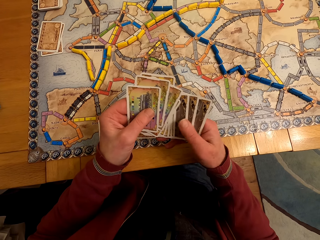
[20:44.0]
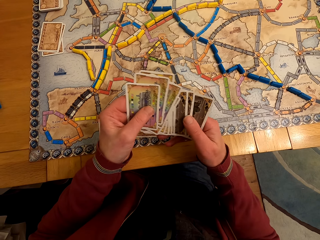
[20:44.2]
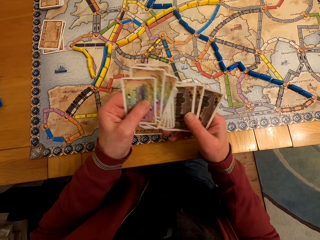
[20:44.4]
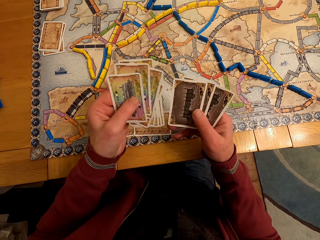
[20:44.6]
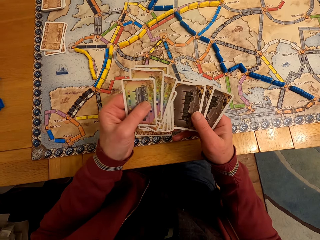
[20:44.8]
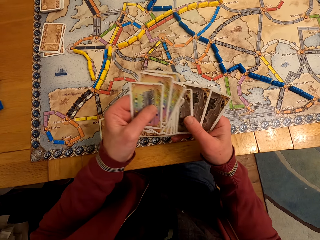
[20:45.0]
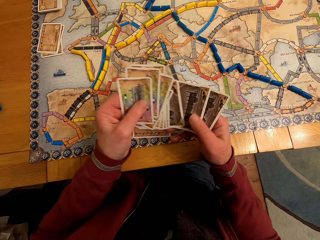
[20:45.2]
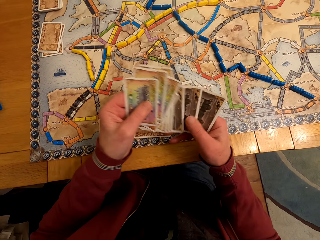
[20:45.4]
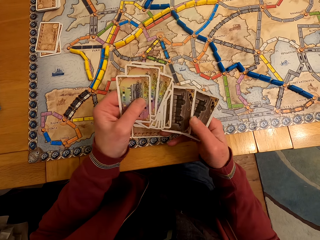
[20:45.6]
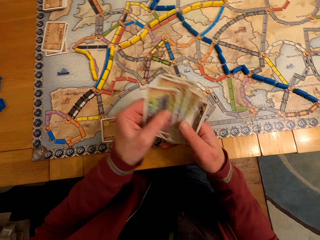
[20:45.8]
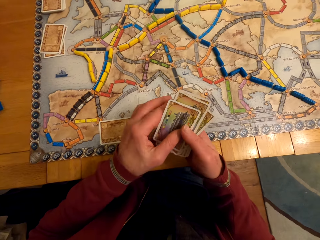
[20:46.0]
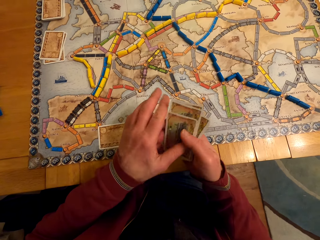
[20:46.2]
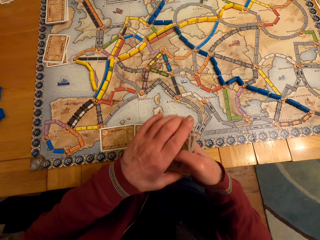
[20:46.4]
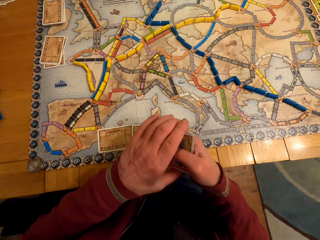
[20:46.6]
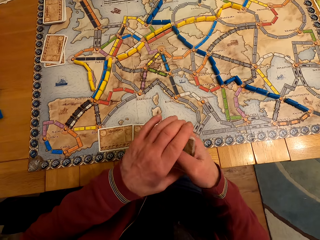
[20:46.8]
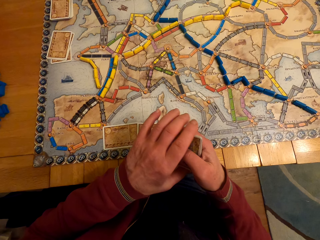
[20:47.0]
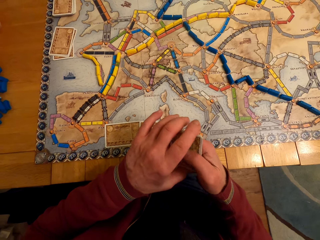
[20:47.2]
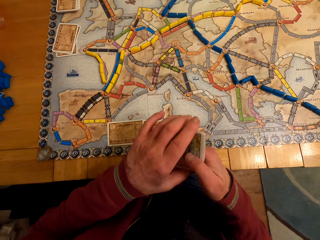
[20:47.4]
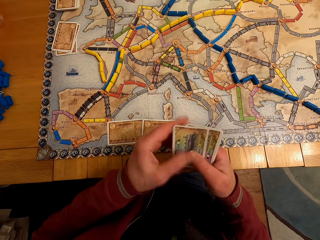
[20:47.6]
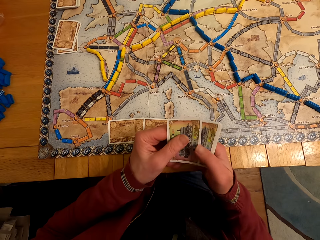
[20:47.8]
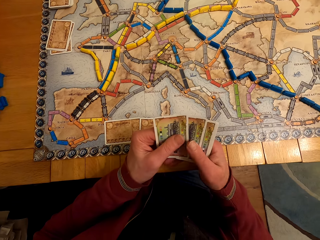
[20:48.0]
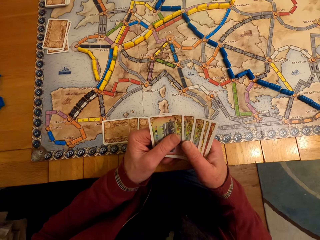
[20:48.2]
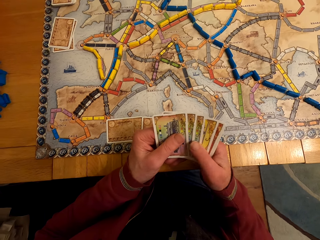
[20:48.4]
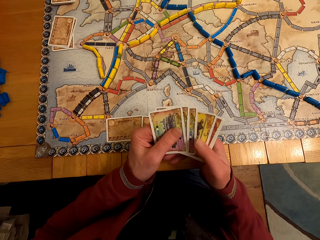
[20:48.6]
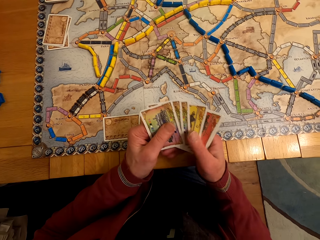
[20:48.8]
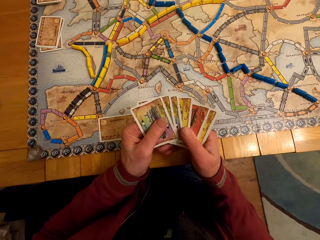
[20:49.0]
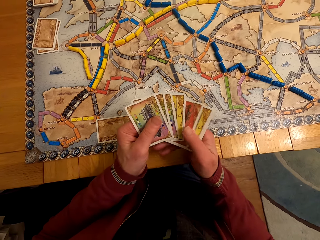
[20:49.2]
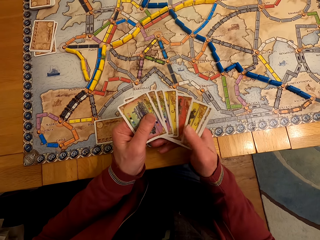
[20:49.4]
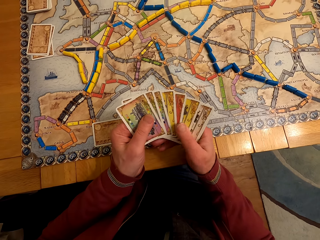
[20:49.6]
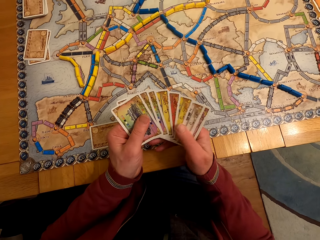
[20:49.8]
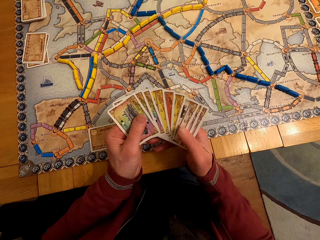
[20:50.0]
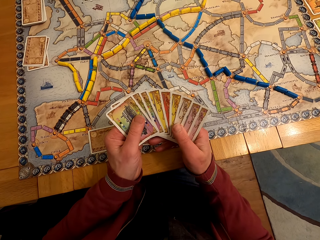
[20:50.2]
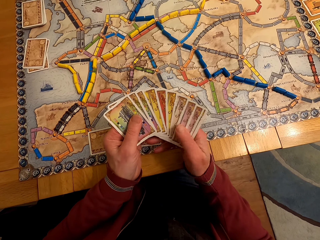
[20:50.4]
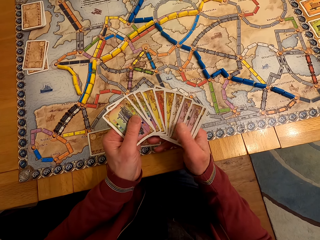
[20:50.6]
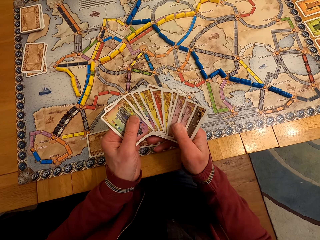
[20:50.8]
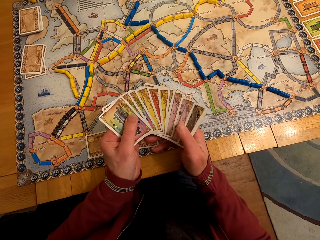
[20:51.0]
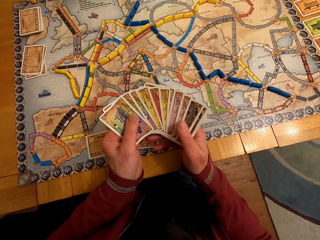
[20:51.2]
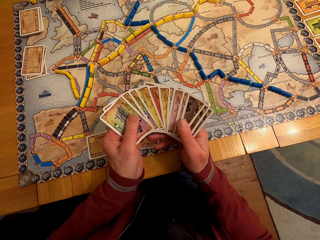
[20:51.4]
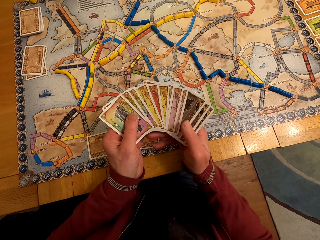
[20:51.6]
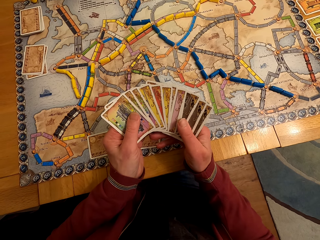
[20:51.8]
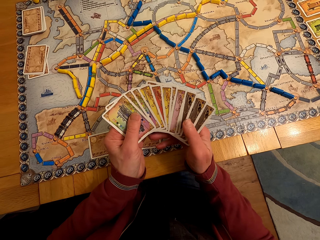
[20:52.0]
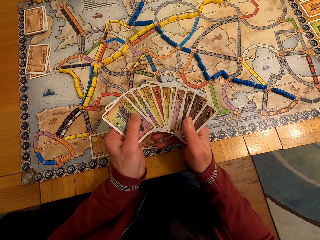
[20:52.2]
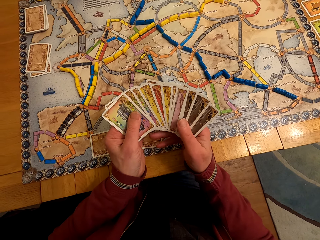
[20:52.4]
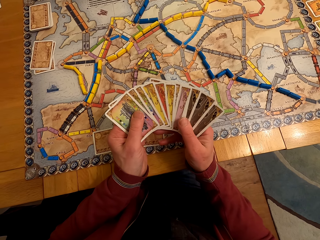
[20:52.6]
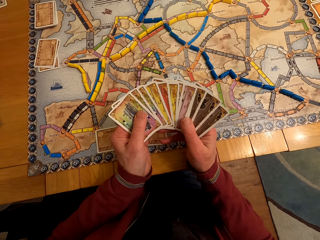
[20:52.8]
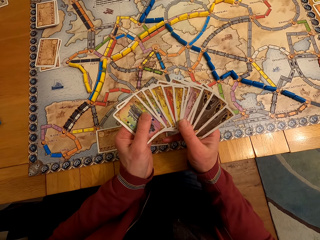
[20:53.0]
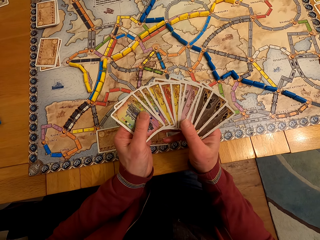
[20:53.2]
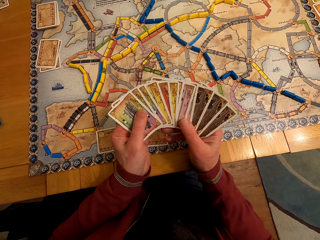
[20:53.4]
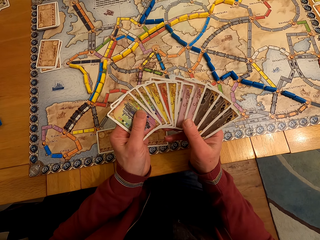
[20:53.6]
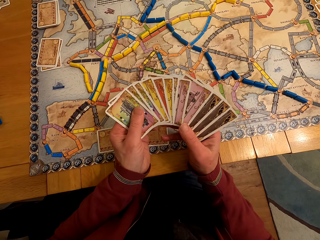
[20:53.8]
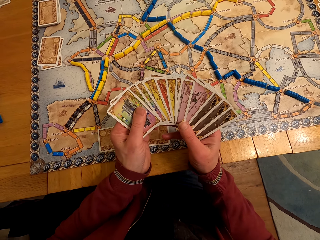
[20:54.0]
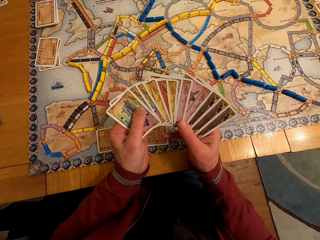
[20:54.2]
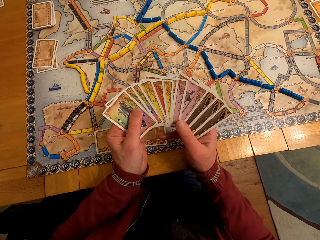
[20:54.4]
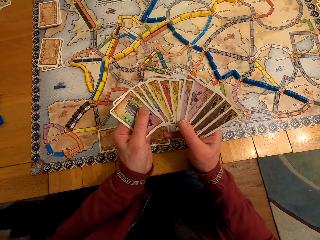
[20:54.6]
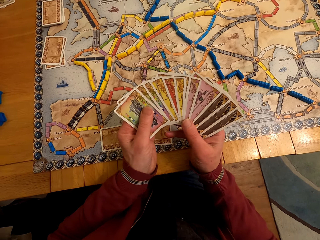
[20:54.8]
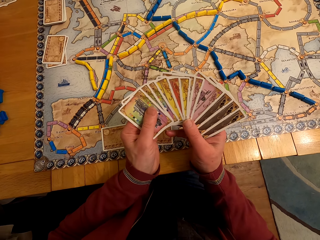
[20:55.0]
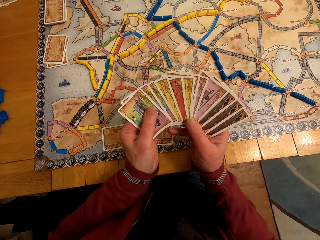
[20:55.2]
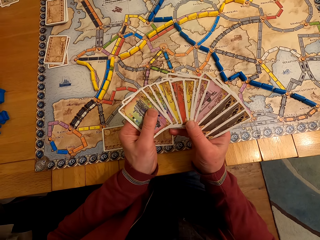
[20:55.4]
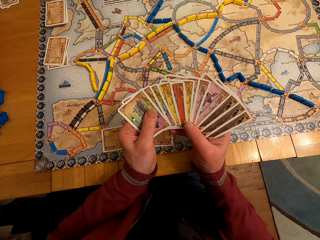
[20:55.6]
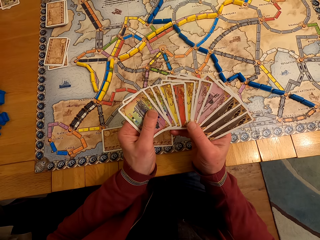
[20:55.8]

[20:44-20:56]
A man arranges the cards. The man looks at the cards.

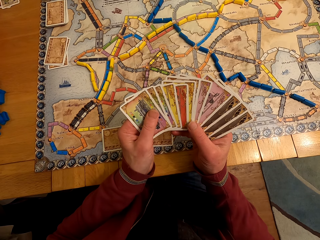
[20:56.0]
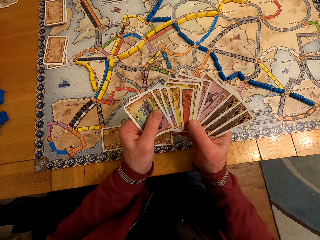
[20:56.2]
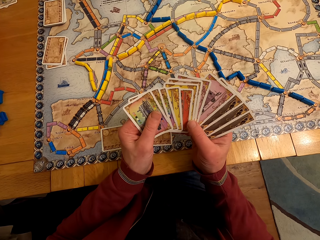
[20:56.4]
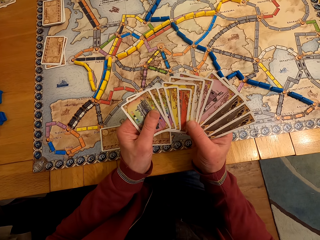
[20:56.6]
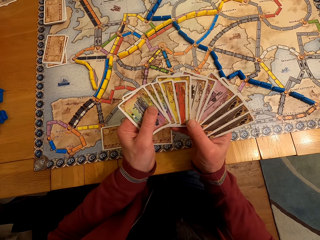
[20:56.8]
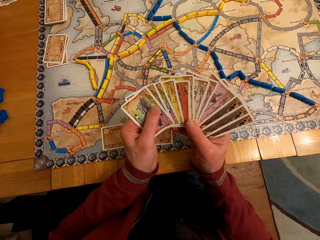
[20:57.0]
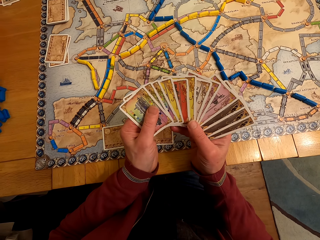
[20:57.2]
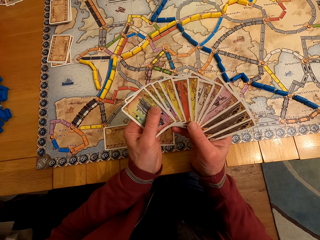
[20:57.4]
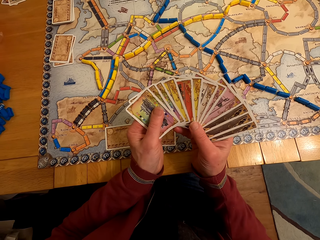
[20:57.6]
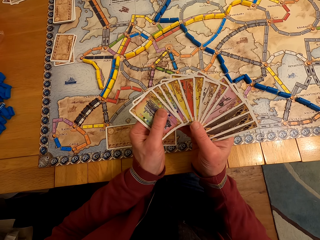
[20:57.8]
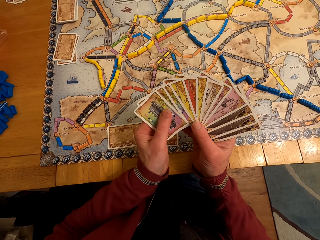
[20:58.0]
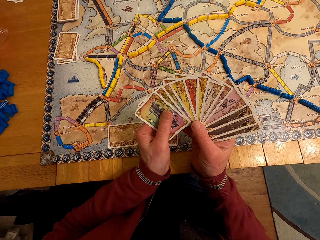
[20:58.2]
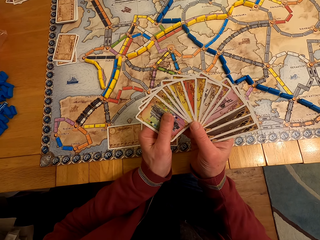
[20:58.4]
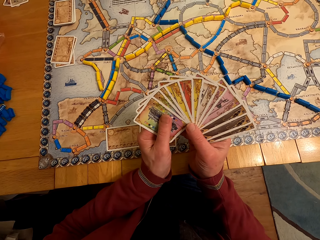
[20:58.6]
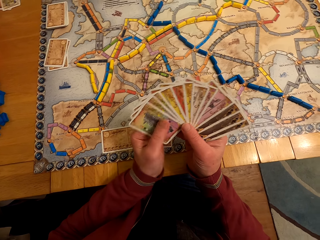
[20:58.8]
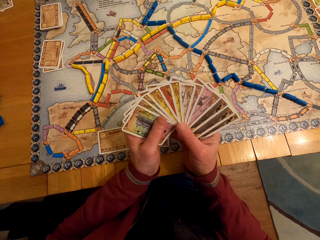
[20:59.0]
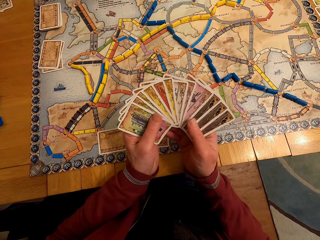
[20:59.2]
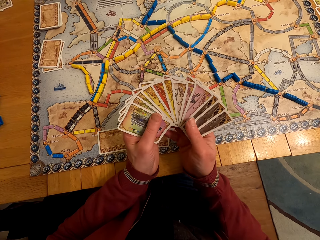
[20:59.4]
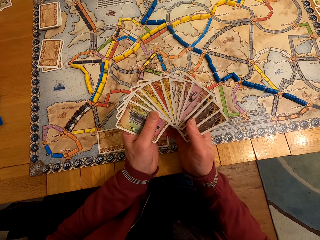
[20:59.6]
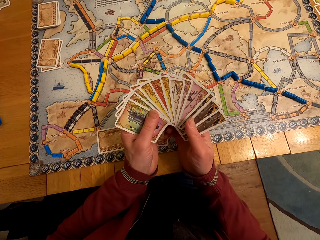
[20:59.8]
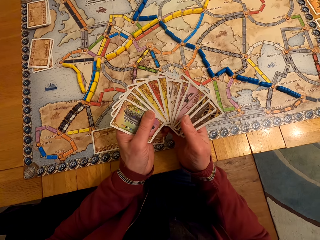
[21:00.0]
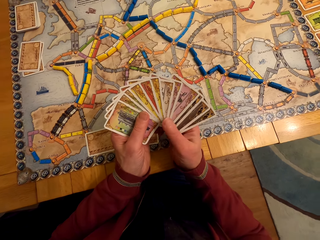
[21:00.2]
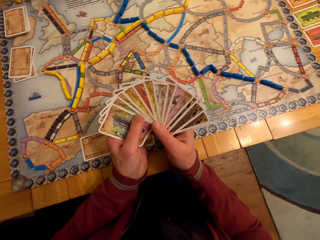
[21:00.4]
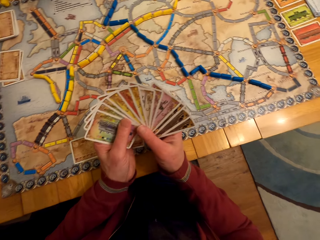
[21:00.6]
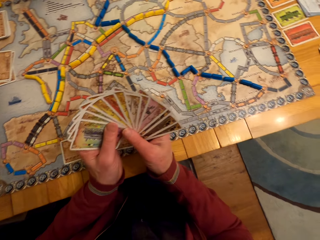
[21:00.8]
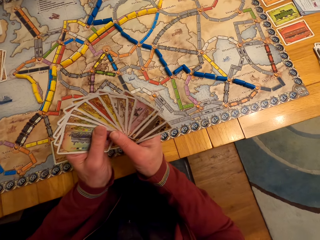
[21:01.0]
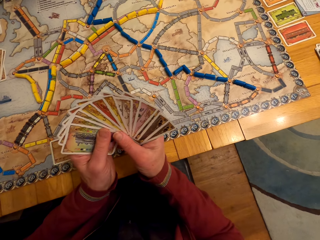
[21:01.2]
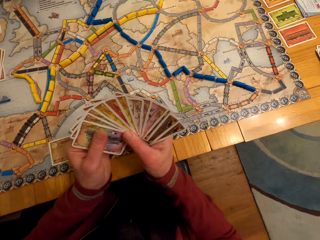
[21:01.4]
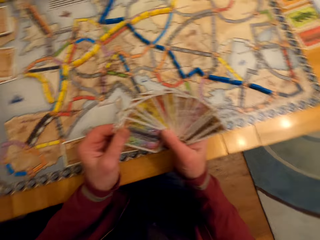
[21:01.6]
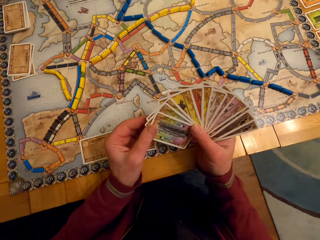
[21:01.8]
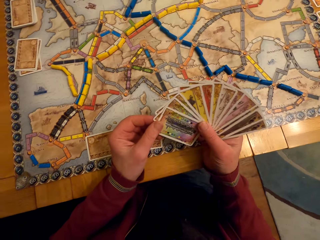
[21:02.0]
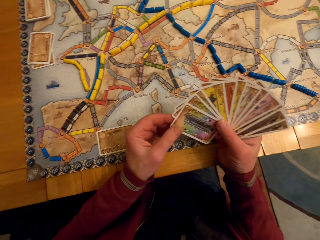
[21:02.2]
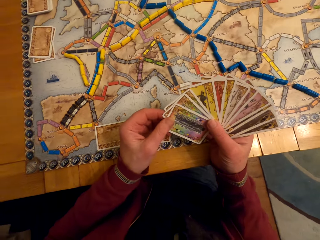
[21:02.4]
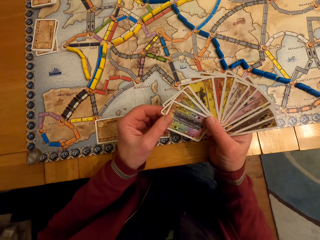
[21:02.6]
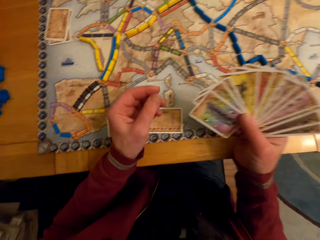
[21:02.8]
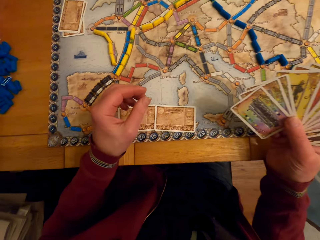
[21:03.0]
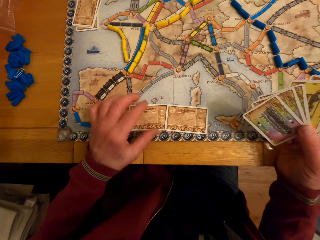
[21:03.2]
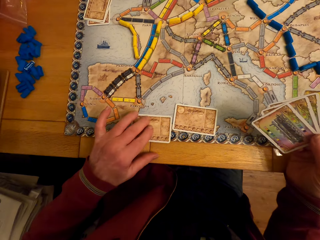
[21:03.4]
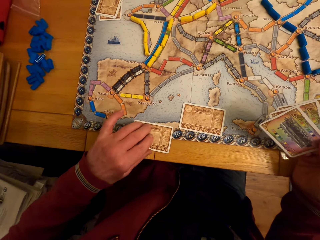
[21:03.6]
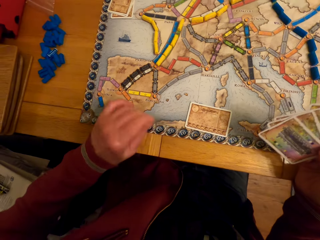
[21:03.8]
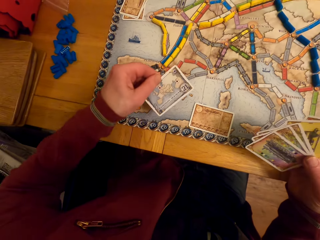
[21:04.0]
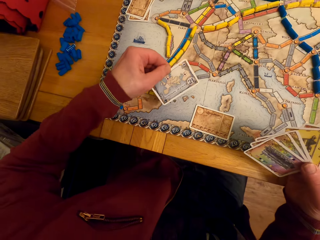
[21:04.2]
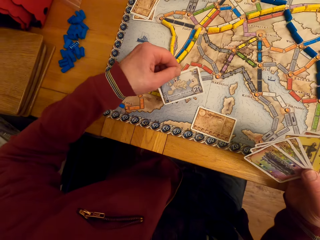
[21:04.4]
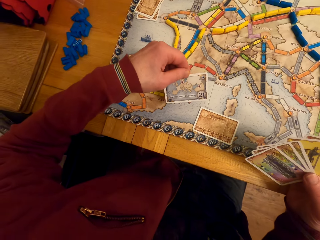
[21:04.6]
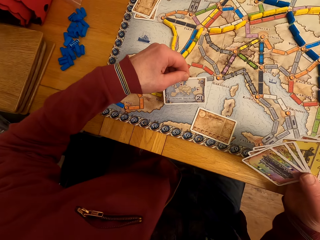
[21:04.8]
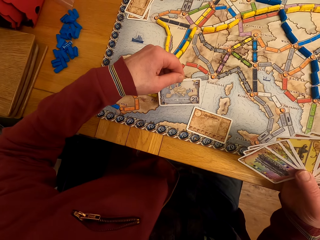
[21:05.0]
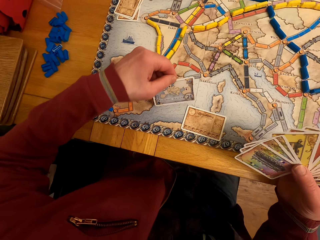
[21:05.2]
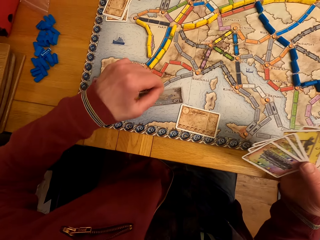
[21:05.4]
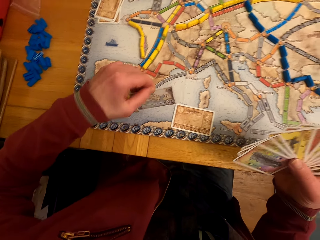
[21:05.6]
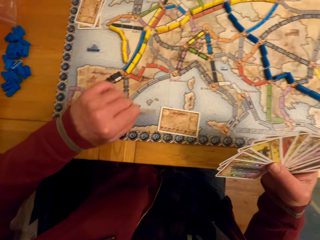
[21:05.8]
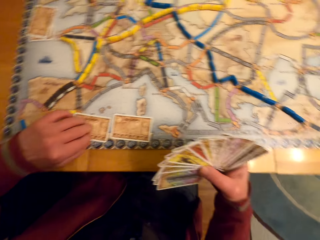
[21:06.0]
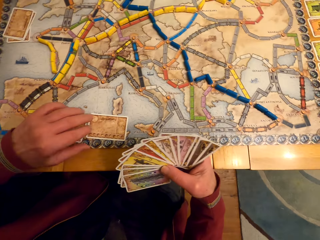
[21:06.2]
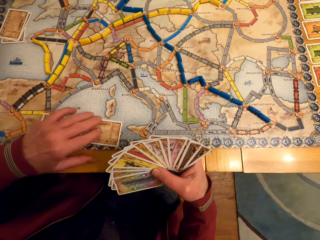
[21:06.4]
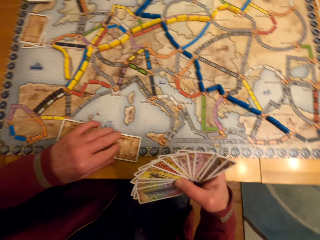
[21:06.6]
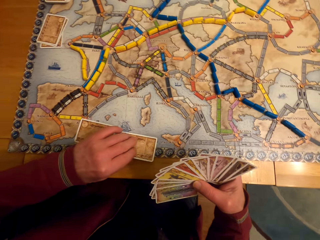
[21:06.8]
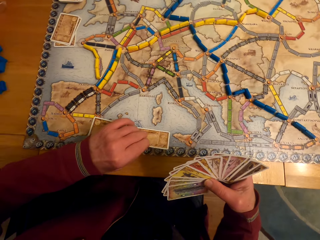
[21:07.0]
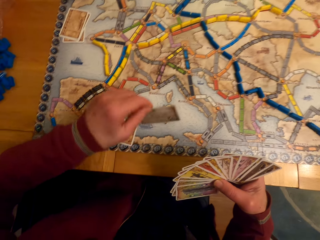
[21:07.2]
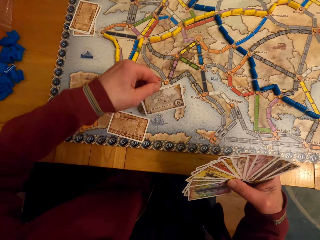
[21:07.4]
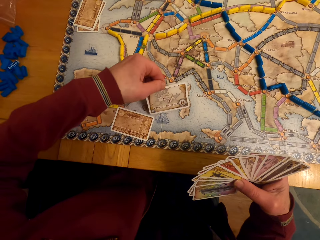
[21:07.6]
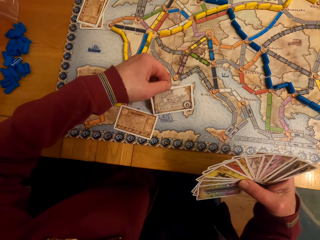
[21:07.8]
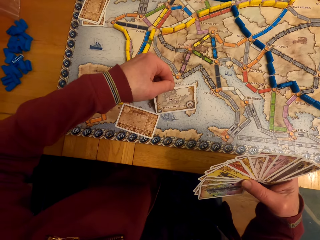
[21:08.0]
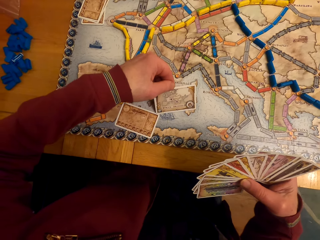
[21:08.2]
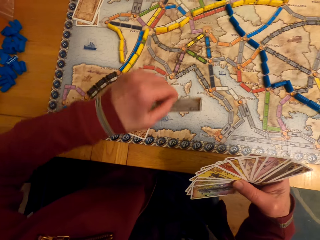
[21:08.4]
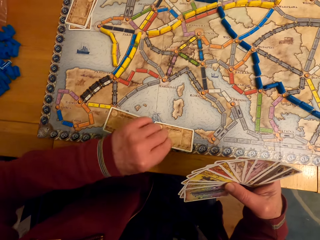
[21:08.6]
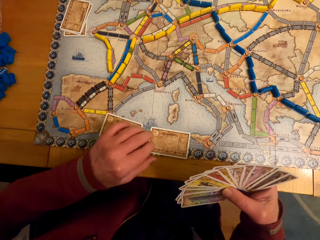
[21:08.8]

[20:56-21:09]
A man arranges the cards. The man looks at the cards. The man picks the card. The camera wearer picks the board game card with his left hand. The man looks at the card. The man puts the card on the paper. The camera wearer puts down the board game card on his left hand. The man picks the card. The camera wearer picks the board game card with his left hand. The man looks at the card.
